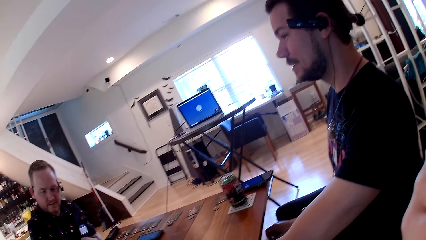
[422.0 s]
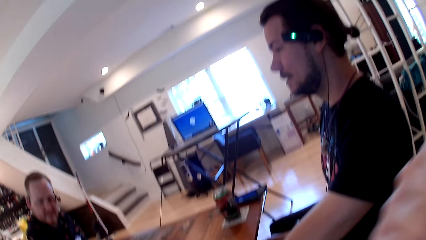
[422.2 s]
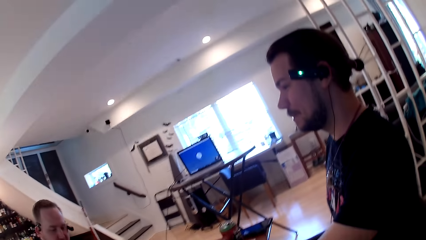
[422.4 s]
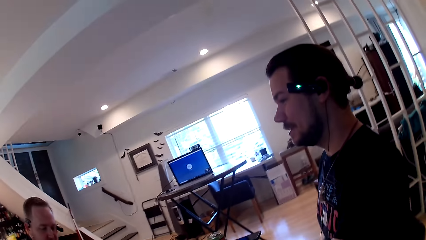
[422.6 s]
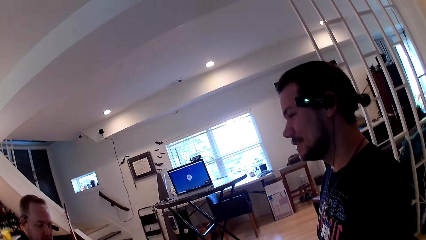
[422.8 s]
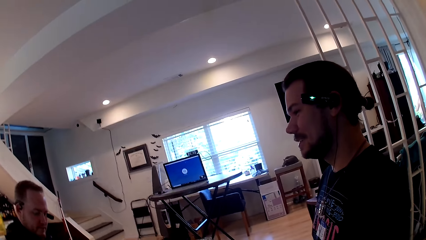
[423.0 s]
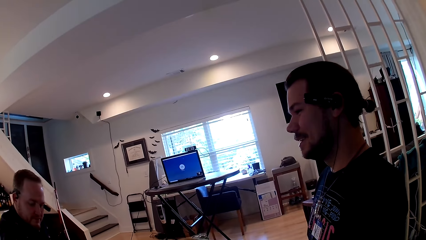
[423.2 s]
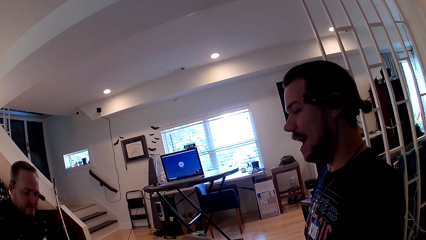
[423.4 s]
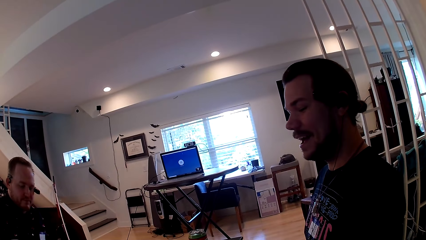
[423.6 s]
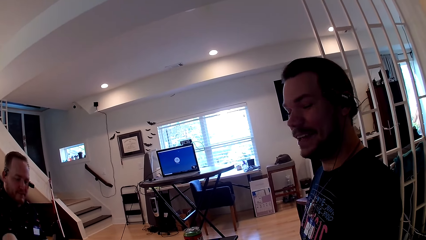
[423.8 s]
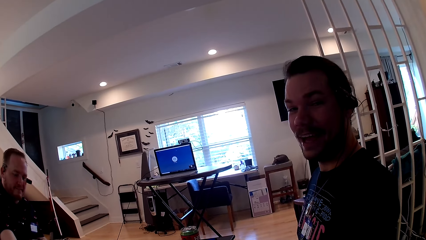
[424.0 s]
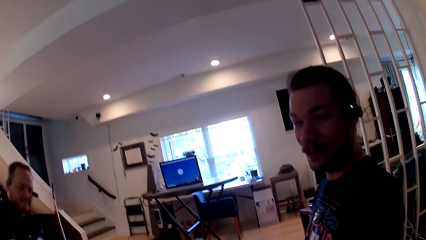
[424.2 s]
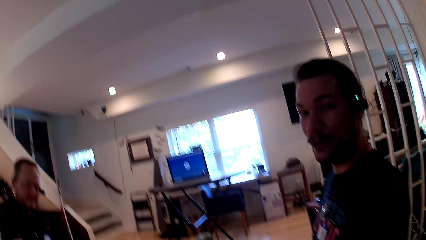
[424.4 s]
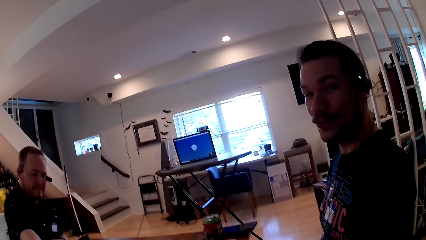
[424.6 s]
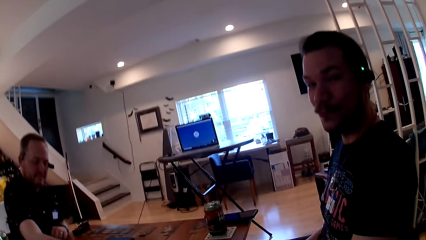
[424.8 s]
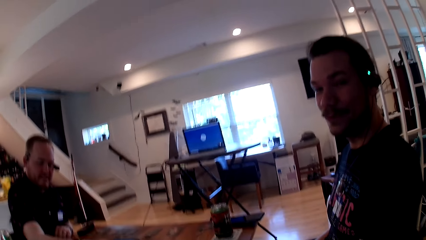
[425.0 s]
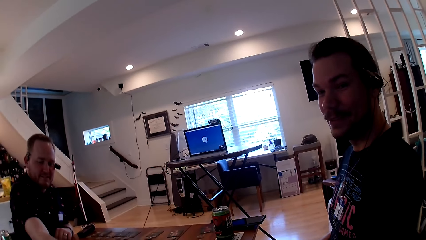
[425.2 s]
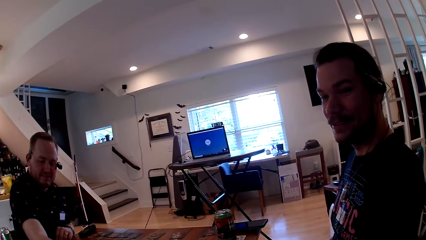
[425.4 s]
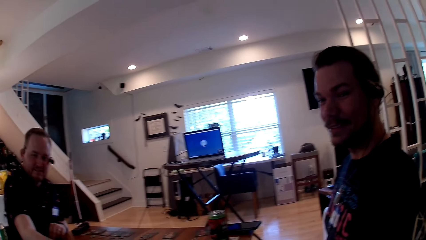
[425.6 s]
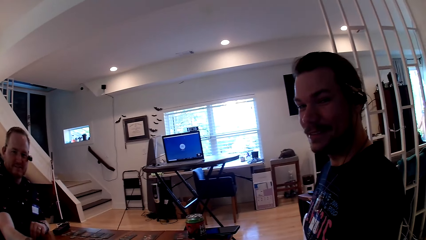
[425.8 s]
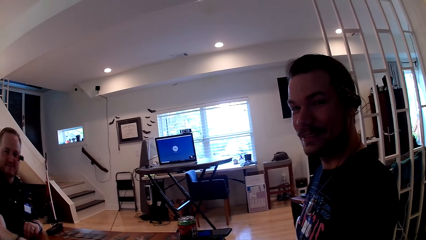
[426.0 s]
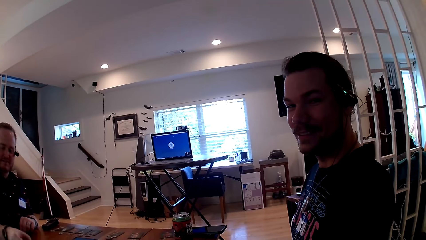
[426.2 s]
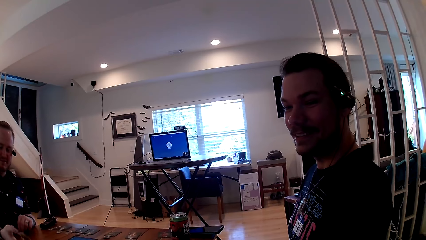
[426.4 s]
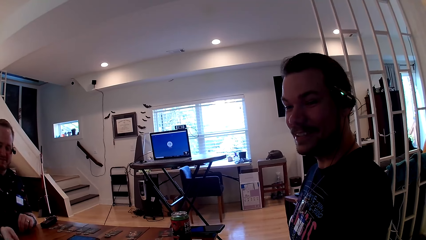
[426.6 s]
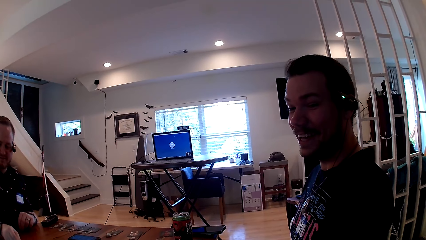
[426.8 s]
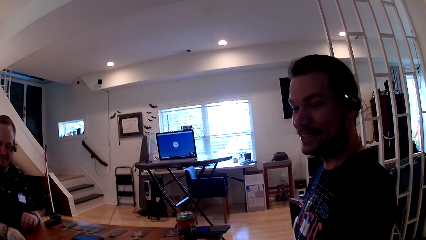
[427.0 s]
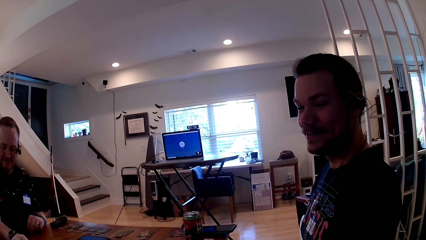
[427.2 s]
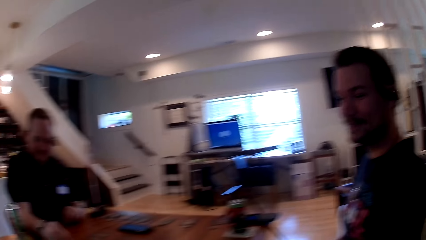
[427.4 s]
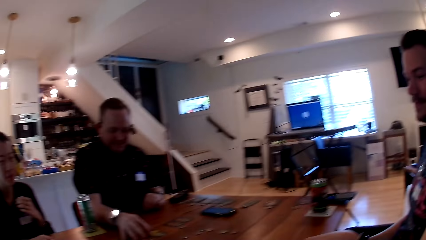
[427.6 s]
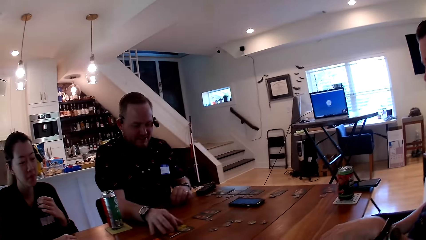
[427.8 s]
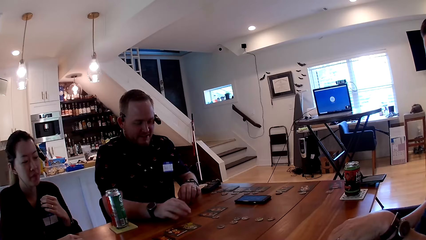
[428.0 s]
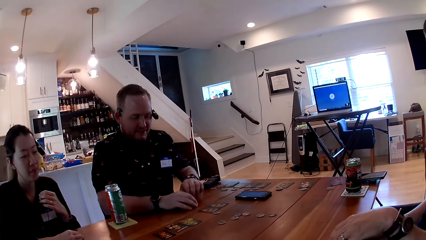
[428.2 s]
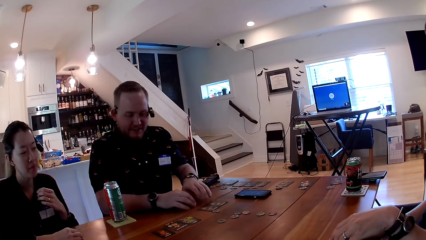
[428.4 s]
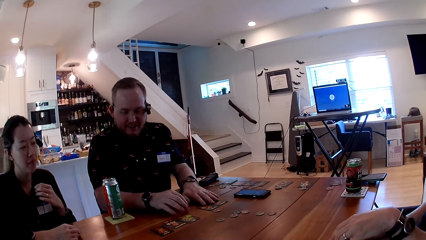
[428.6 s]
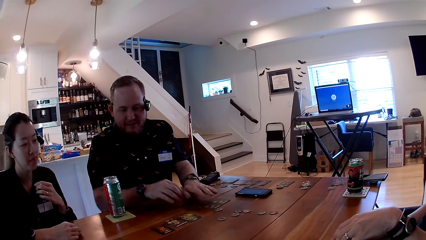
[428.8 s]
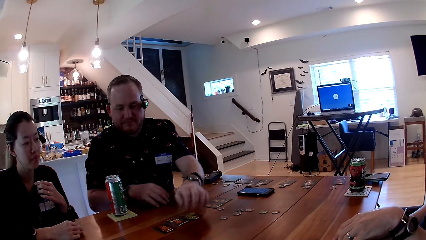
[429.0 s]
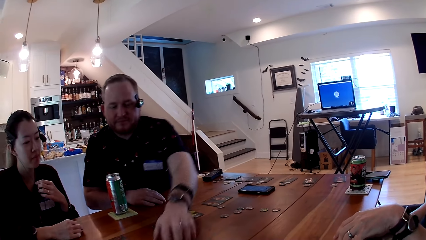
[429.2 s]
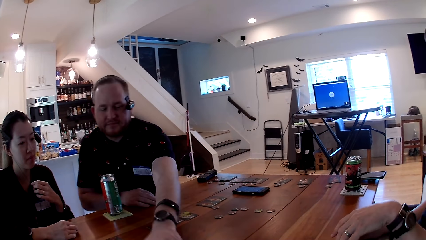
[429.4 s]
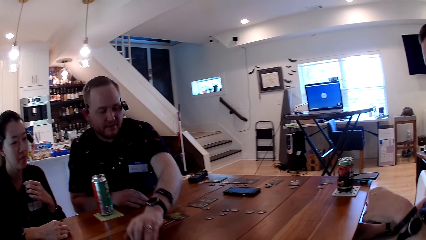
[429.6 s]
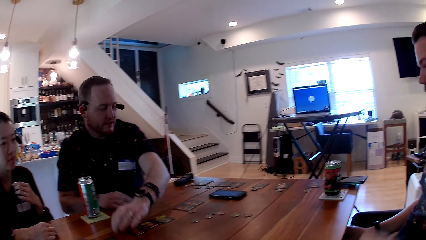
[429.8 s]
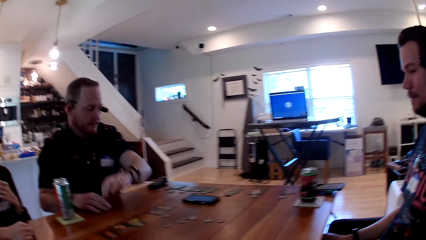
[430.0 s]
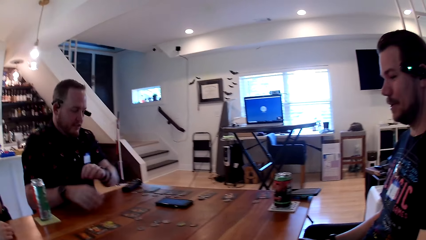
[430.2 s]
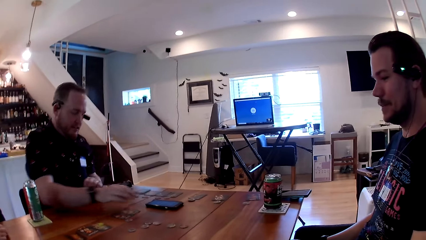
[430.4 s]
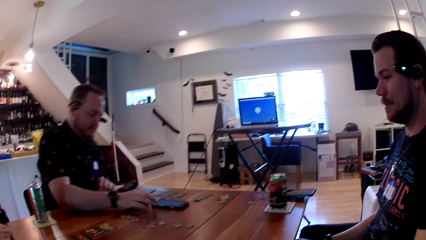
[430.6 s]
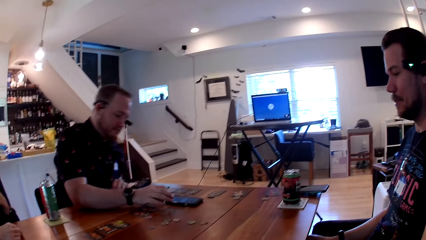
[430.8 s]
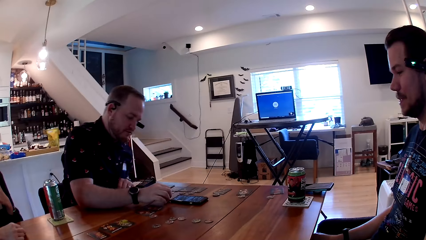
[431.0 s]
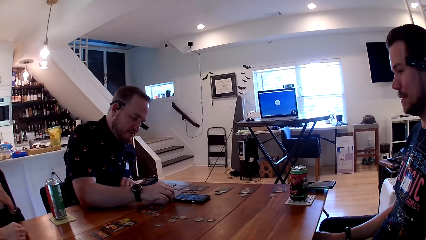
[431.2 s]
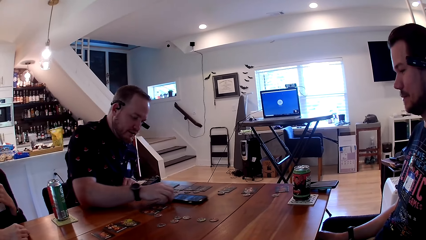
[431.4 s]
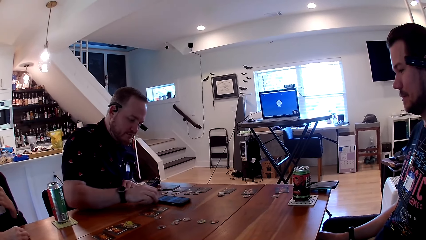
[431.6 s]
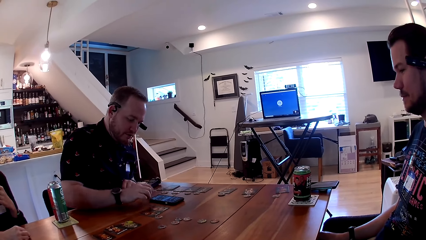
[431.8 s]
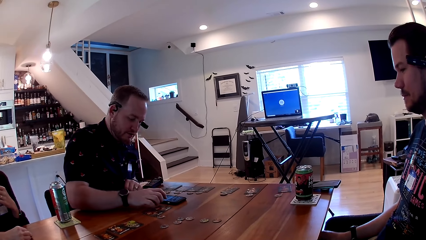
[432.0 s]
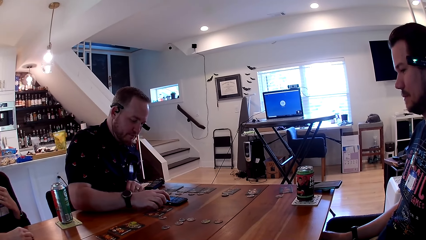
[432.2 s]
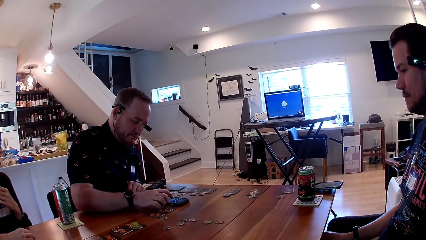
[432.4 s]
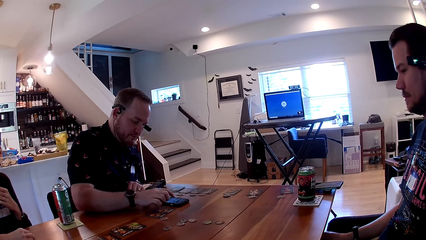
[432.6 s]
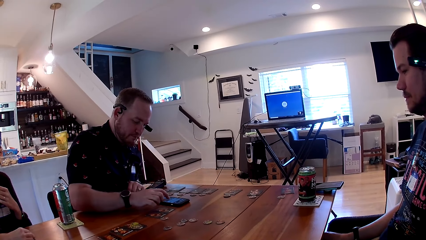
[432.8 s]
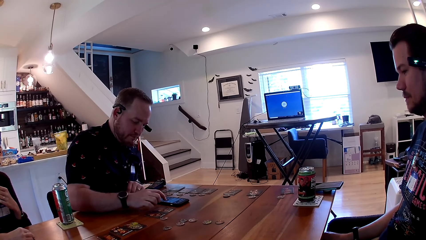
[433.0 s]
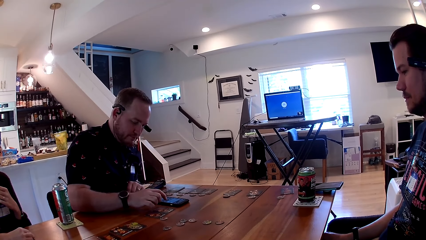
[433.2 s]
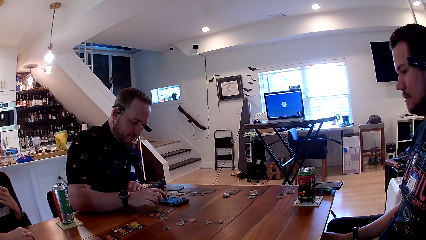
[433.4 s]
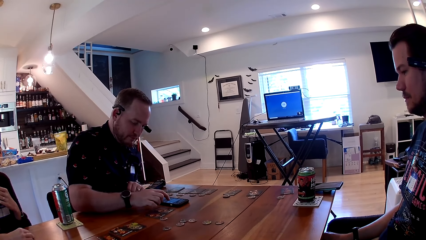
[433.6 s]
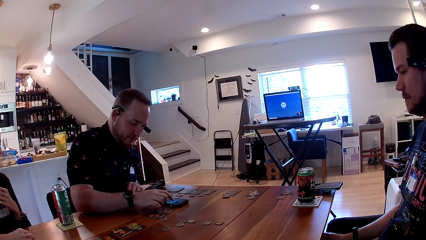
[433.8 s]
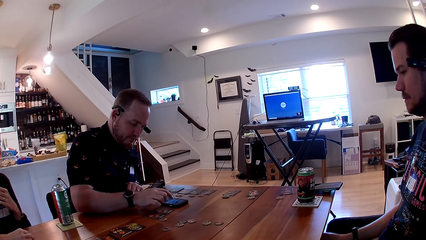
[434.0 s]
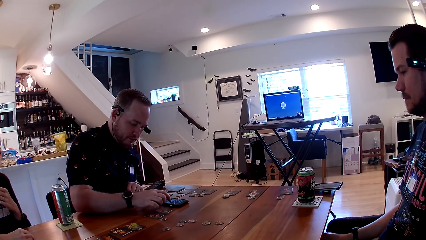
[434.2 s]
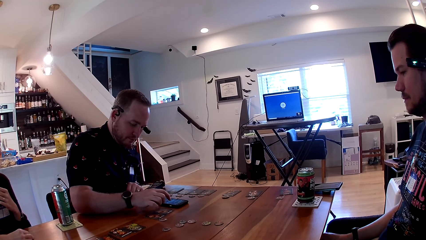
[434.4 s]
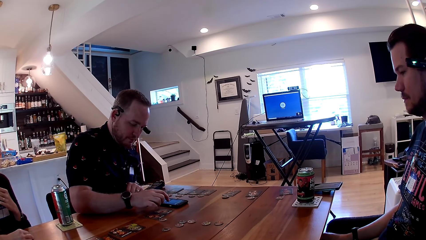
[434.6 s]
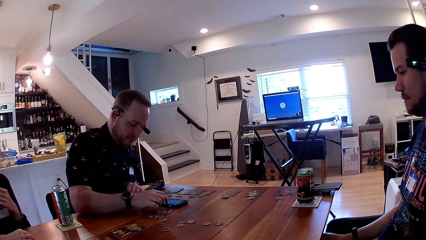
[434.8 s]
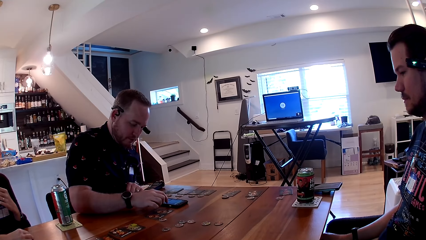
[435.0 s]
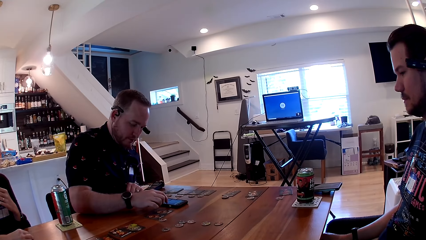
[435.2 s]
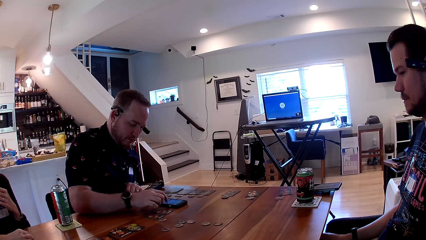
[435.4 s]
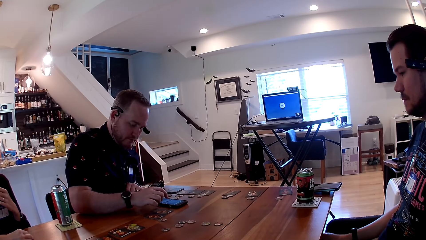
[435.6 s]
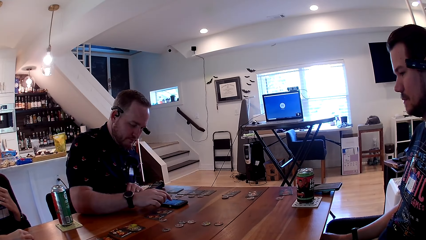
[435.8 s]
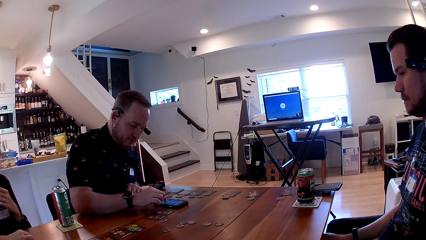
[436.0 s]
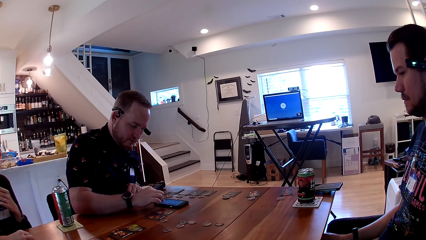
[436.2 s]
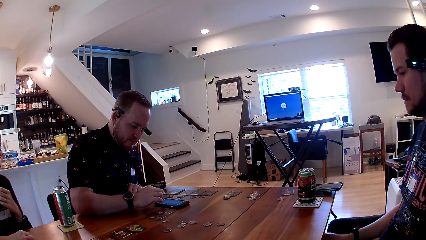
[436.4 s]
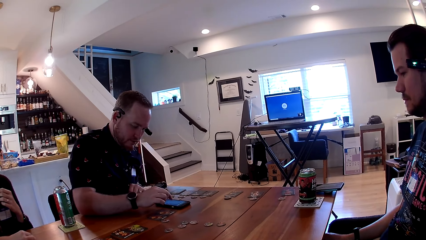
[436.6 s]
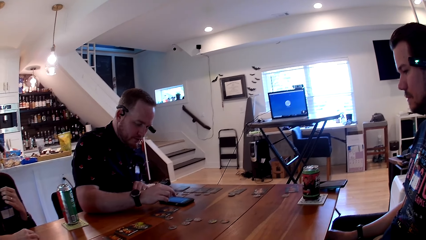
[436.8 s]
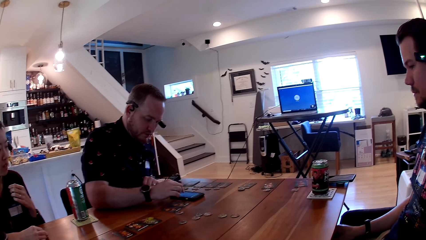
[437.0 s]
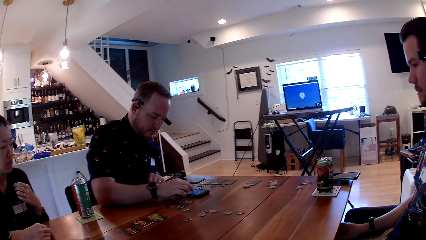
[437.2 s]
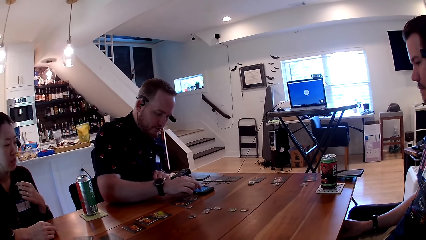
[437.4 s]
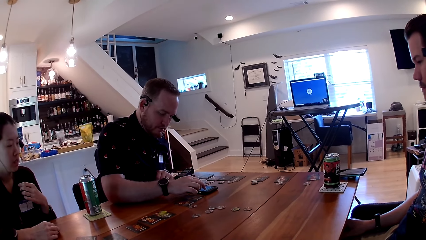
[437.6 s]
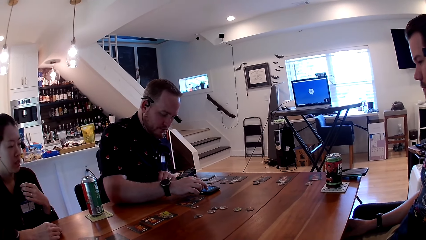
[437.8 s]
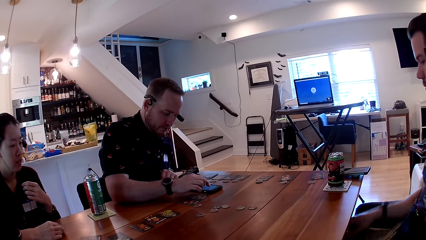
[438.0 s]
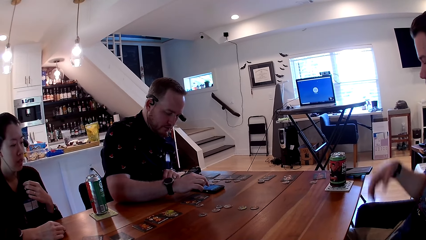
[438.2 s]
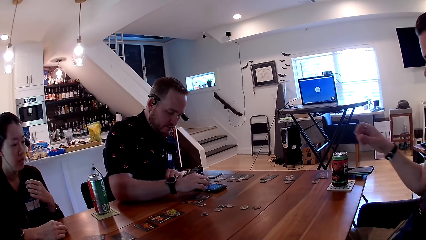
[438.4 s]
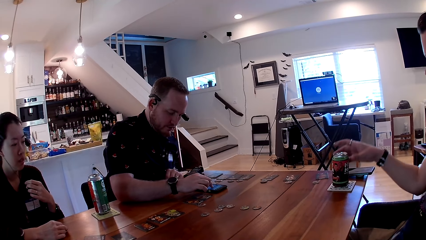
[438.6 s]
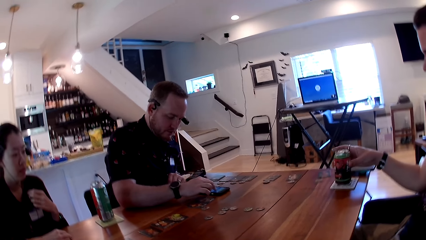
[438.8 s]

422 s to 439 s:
A man moves the cards and tokens on the table. The man presses a phone on the table with his right hand. He moves the phone on the table with his right hand. He presses the phone with his right hand.
